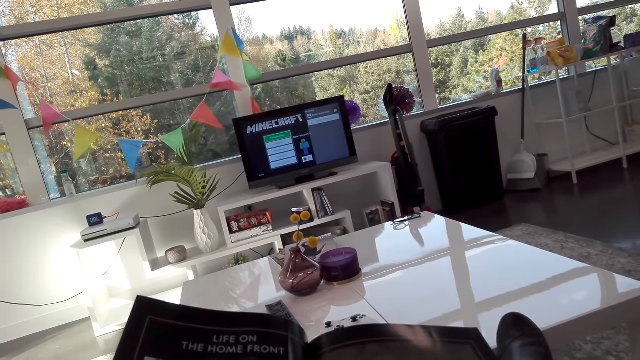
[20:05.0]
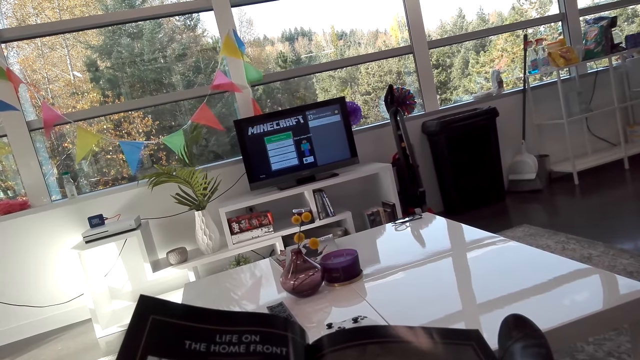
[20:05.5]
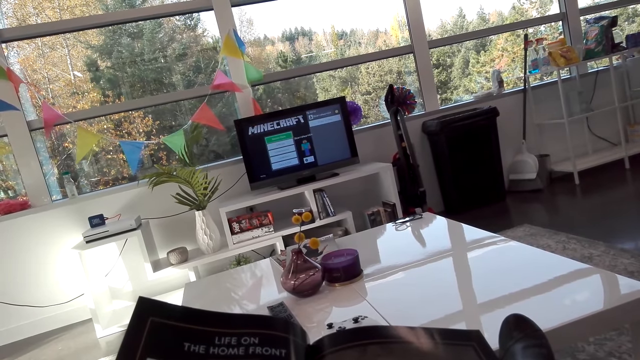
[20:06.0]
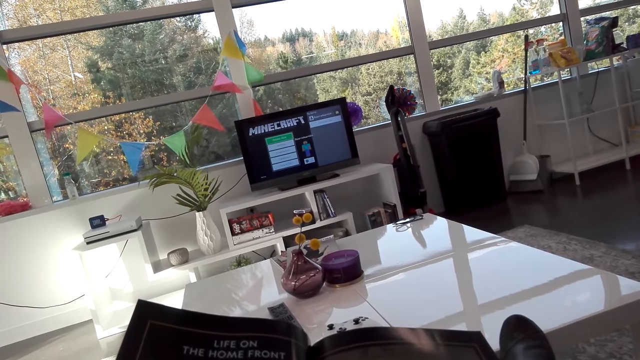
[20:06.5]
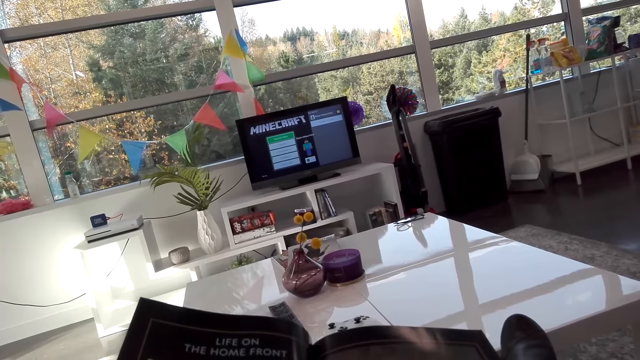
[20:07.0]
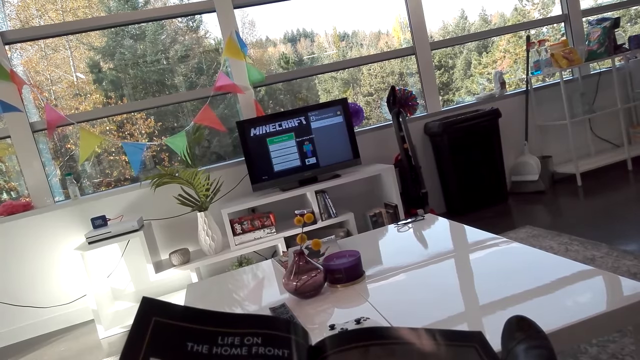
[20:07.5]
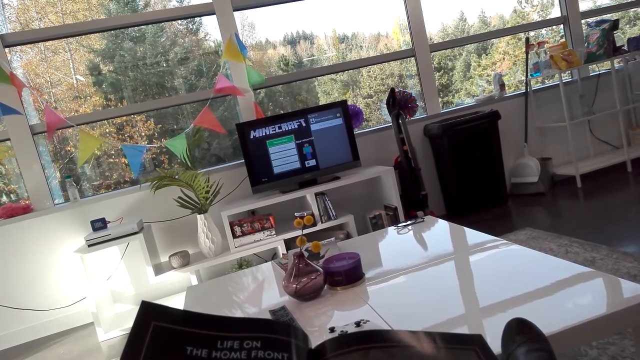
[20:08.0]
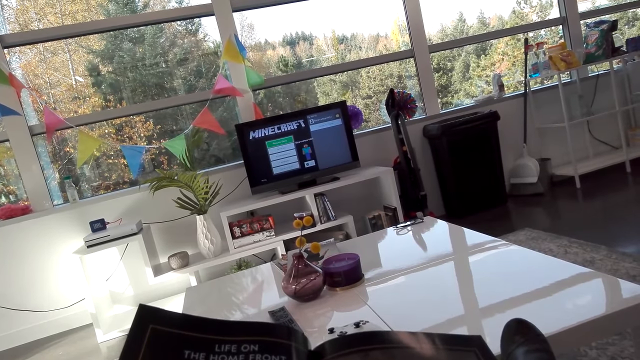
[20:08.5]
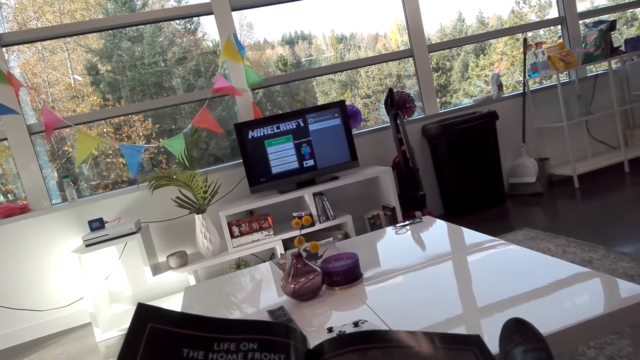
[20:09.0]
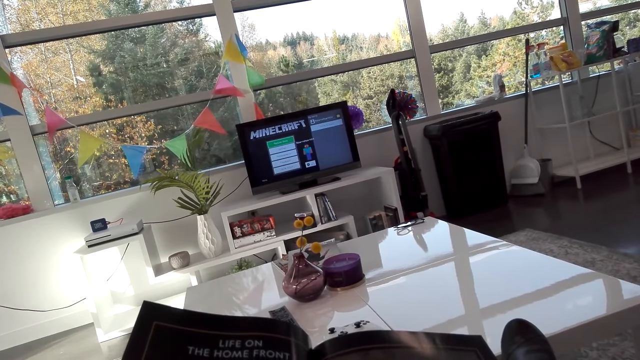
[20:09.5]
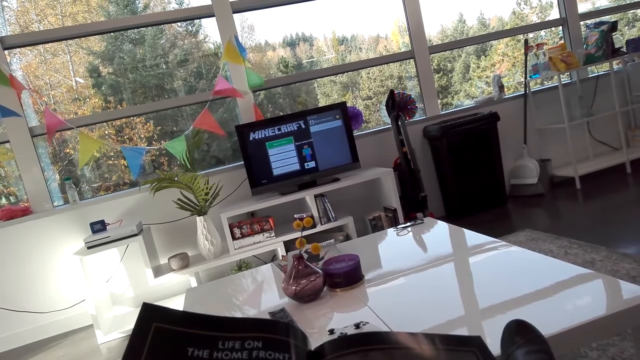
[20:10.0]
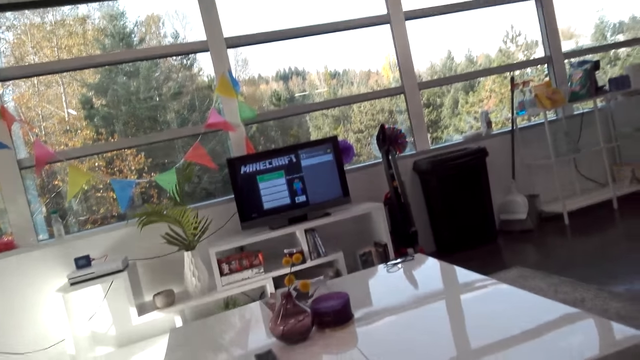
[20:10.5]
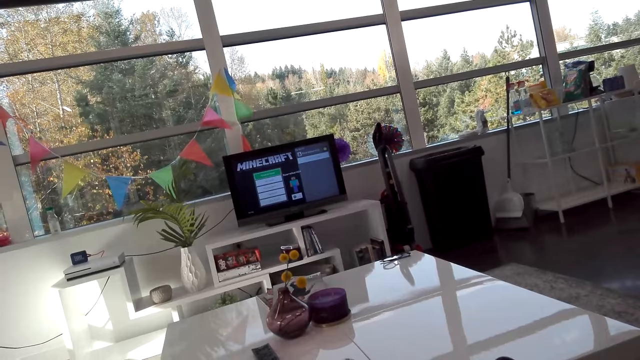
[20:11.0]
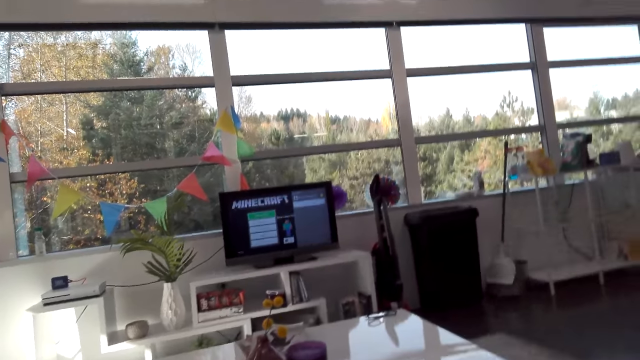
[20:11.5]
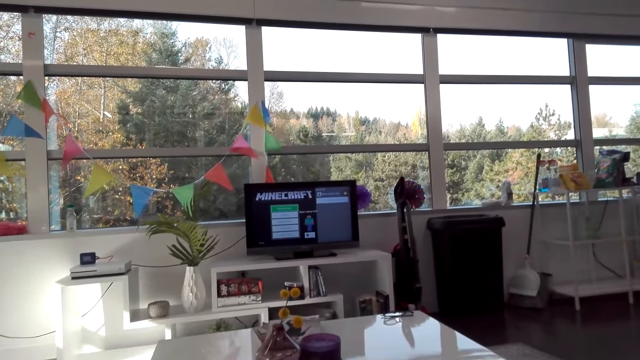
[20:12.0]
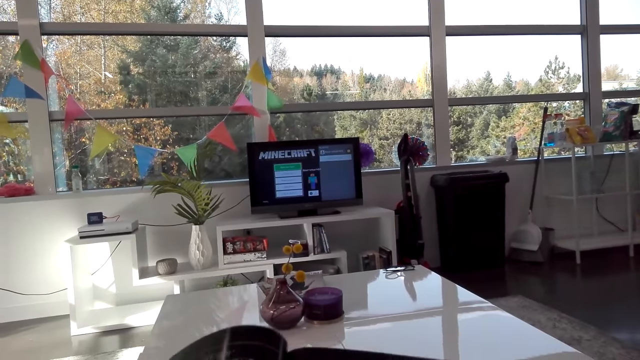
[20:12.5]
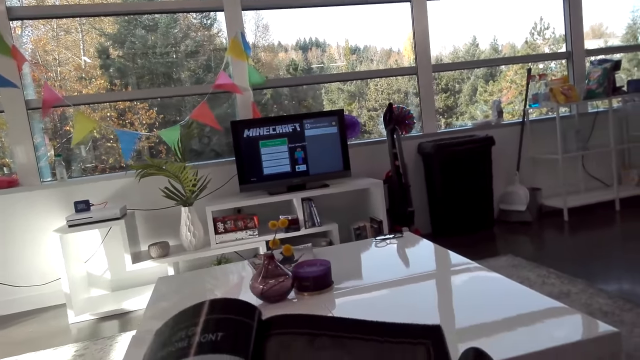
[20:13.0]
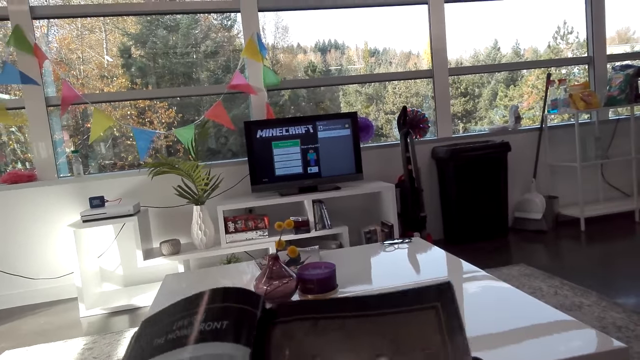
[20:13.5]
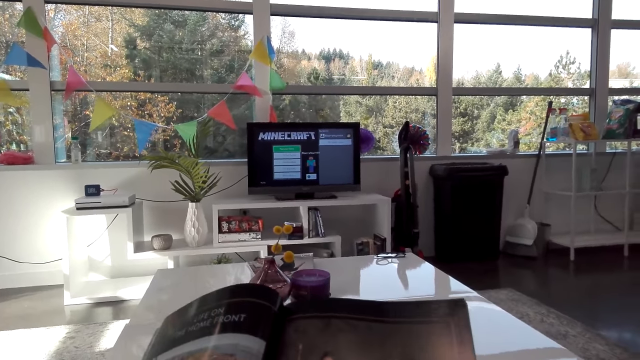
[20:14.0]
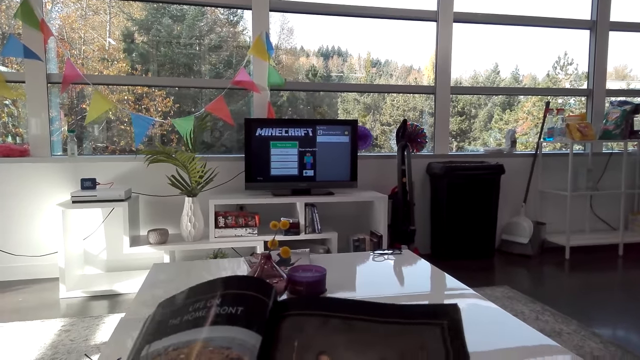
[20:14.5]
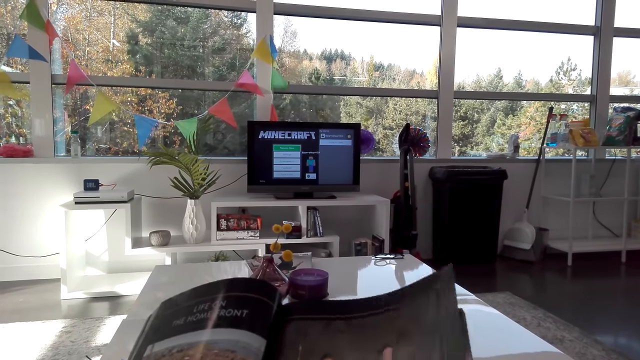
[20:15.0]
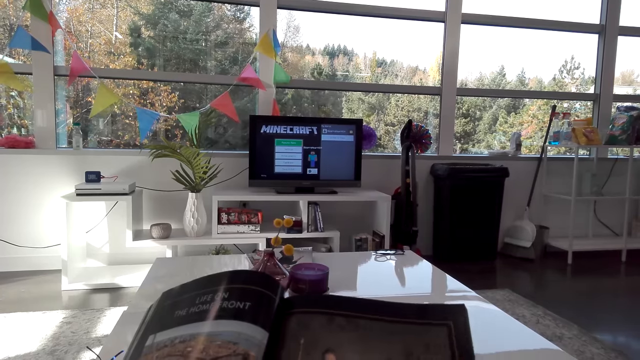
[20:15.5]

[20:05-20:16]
The camera wearer talks to a man. The man talks to the camera wearer.

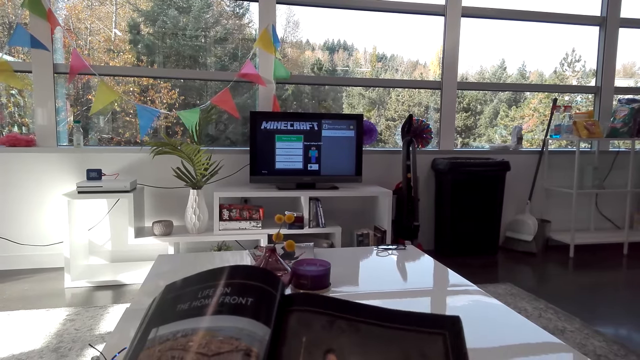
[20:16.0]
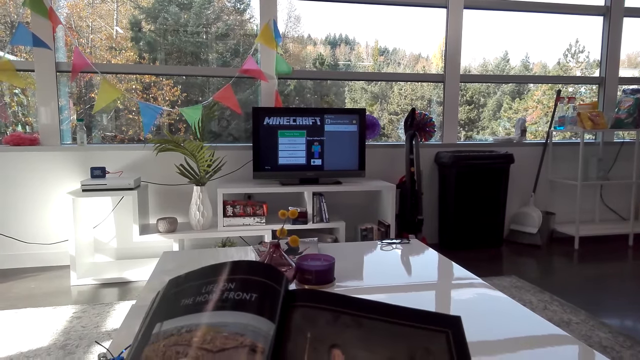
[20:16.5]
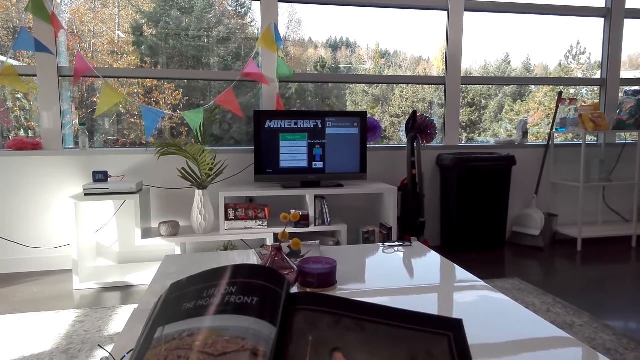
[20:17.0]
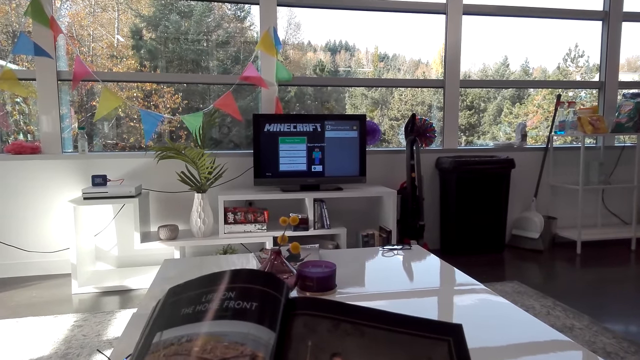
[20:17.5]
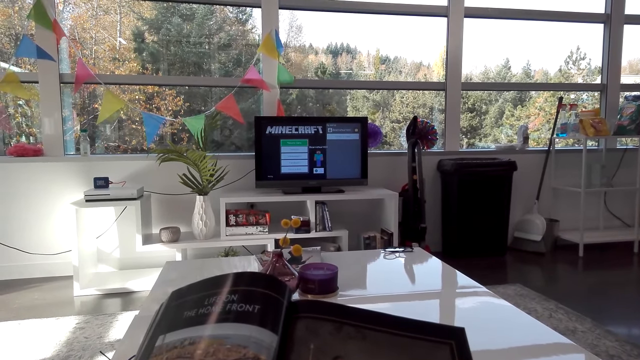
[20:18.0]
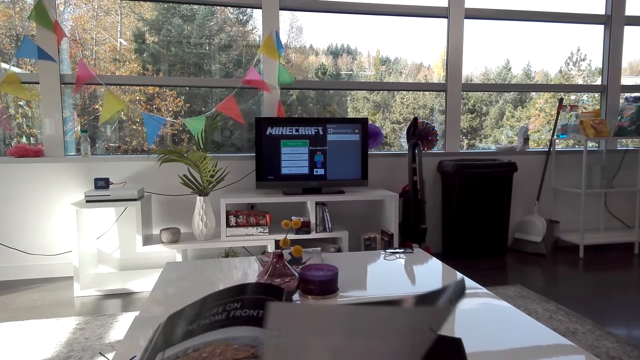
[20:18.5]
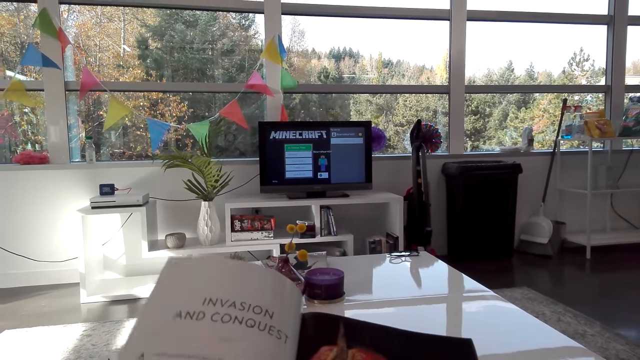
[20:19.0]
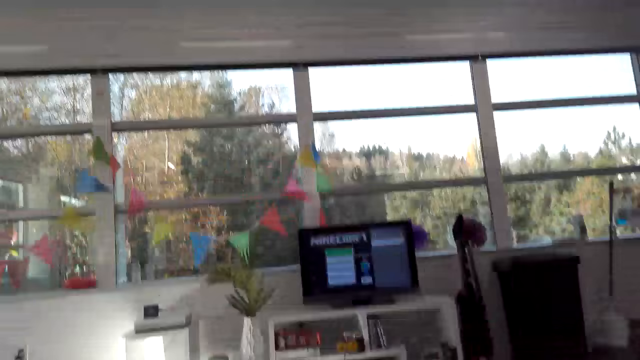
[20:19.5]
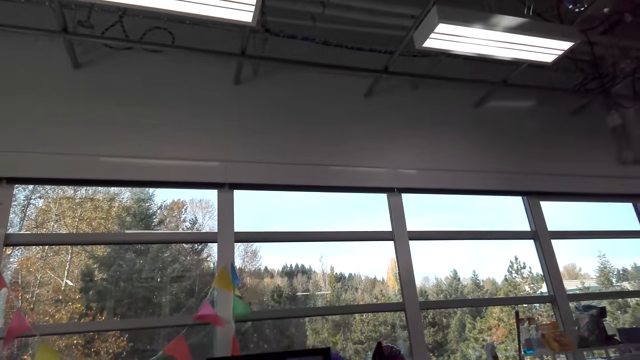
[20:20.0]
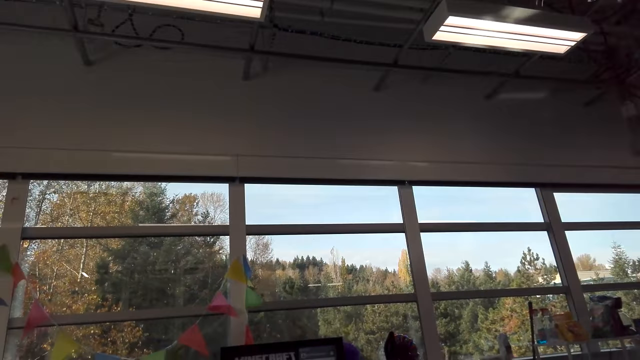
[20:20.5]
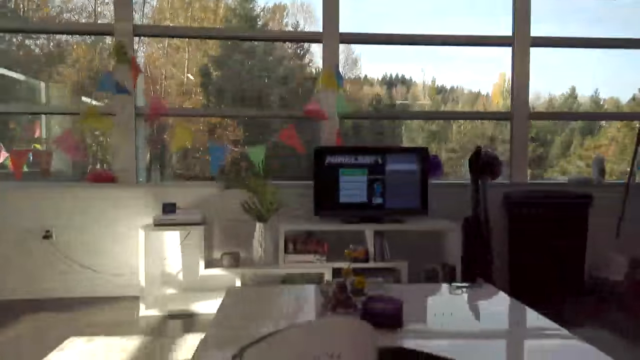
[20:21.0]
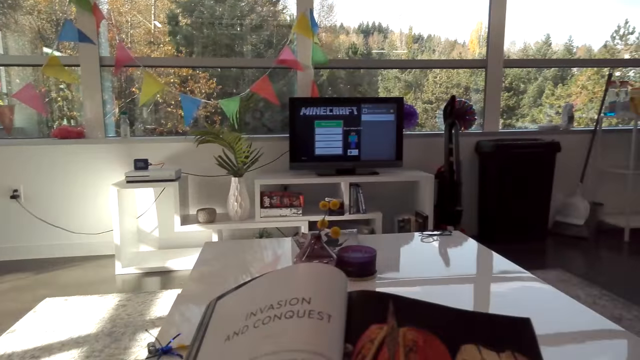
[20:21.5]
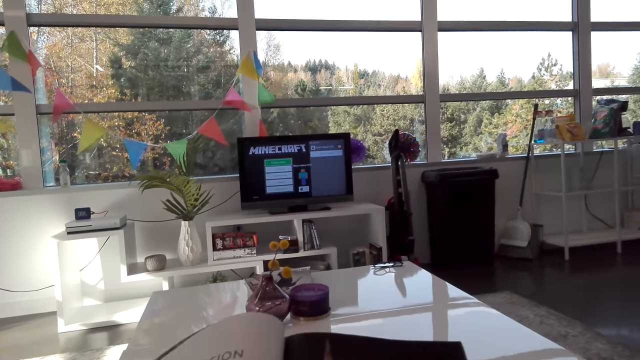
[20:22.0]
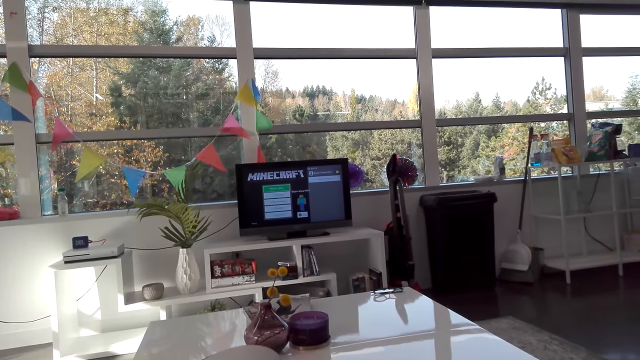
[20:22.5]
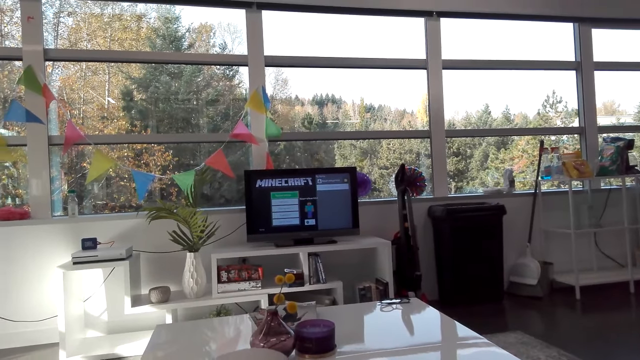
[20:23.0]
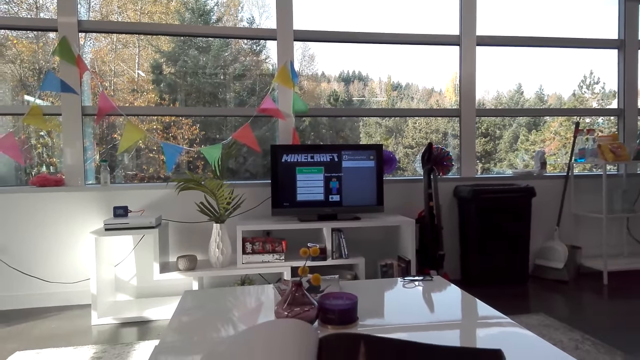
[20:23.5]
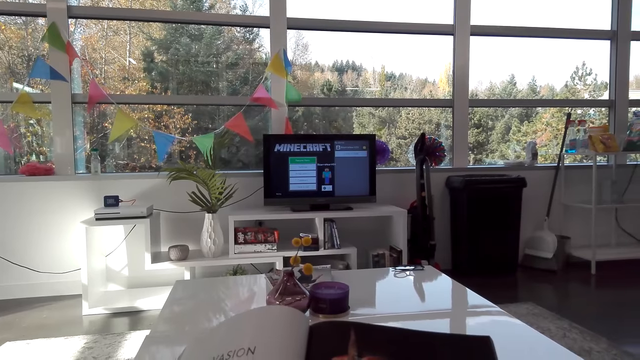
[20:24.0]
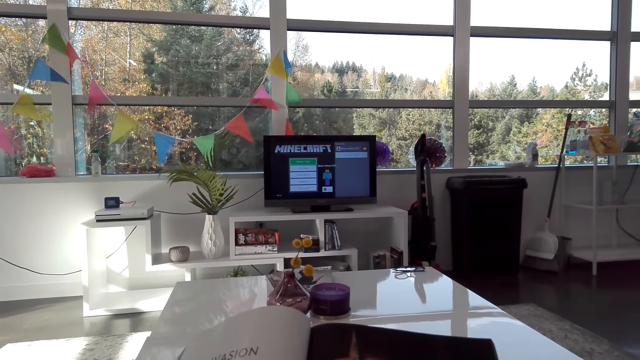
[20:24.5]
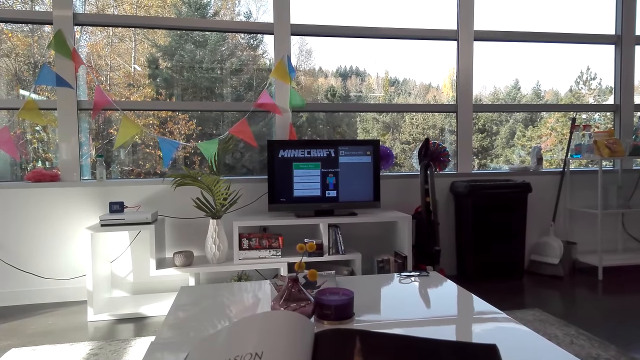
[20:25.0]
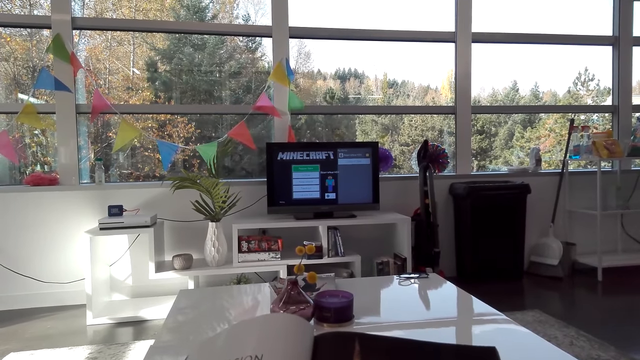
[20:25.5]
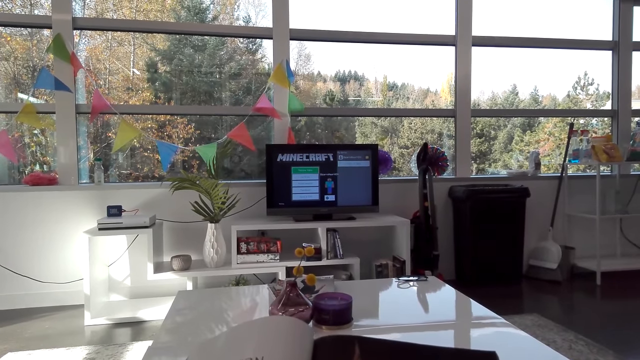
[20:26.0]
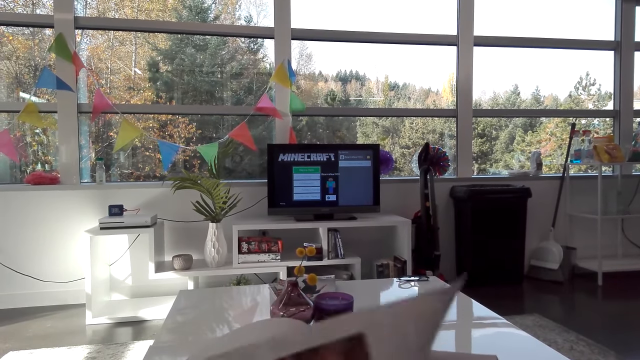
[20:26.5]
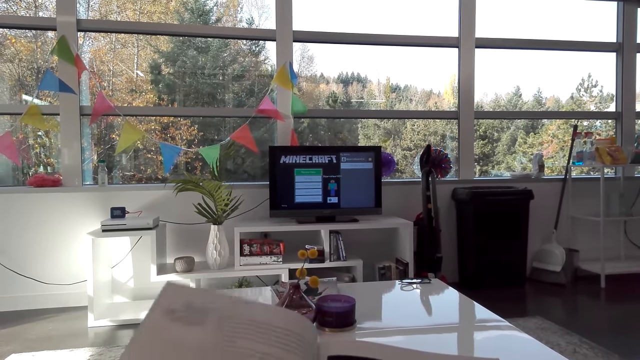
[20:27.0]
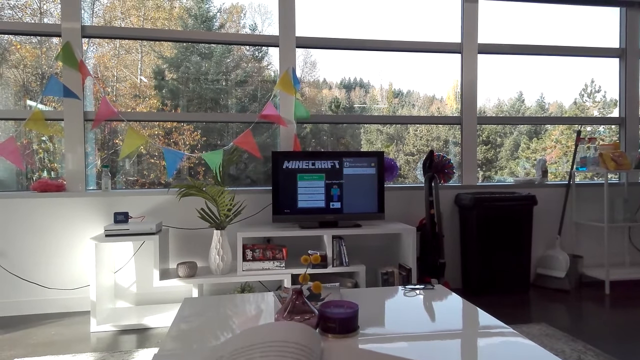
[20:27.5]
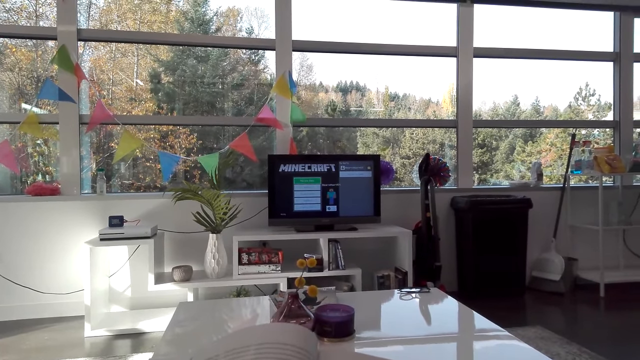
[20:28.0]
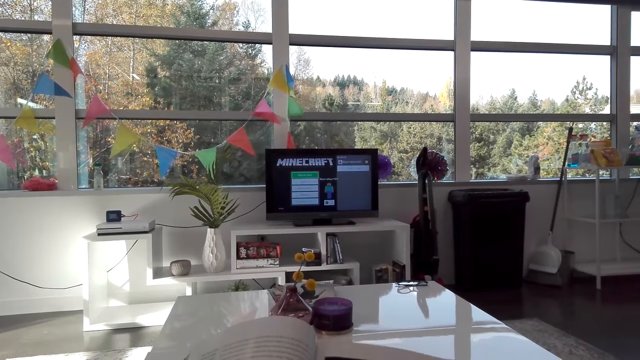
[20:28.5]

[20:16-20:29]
The camera wearer flips the magazine. They look around. They read the magazine. They turn the page.
